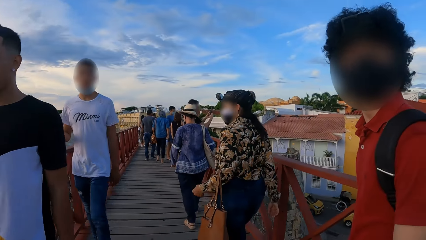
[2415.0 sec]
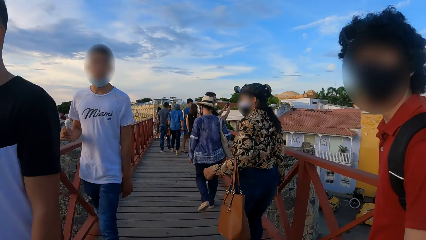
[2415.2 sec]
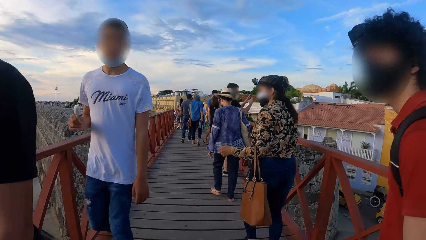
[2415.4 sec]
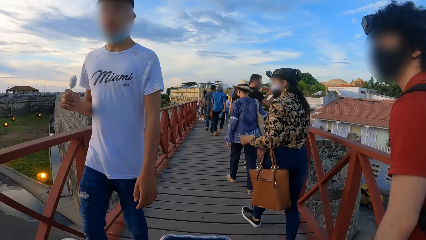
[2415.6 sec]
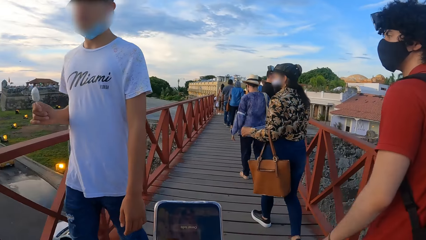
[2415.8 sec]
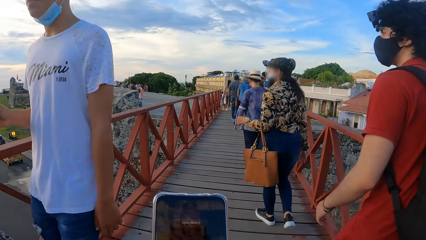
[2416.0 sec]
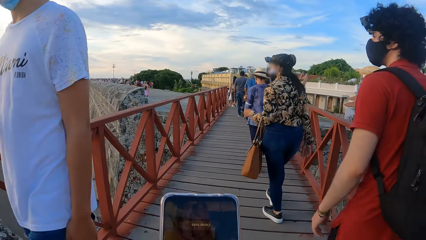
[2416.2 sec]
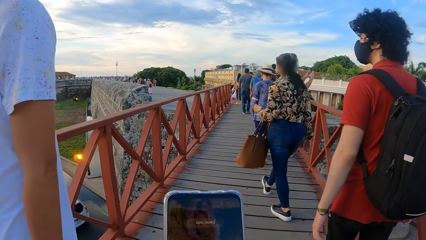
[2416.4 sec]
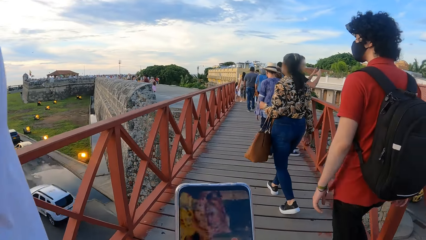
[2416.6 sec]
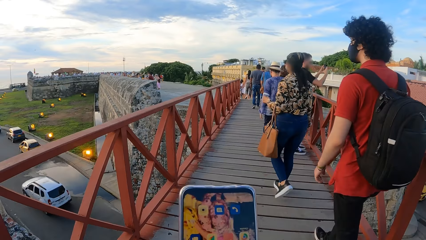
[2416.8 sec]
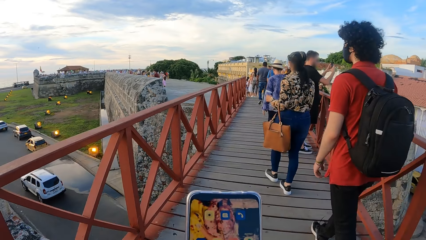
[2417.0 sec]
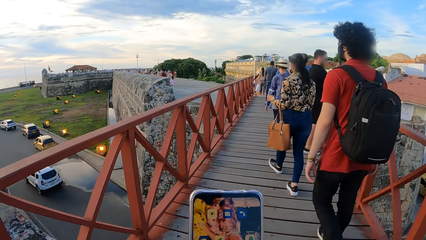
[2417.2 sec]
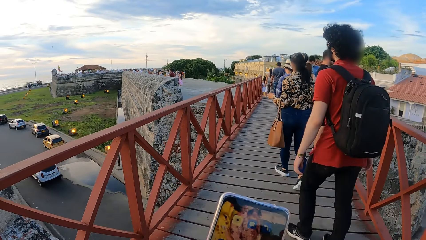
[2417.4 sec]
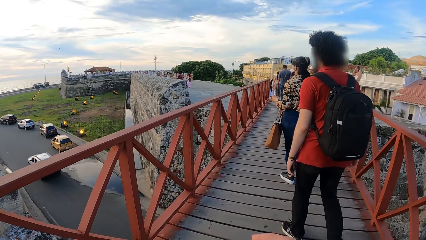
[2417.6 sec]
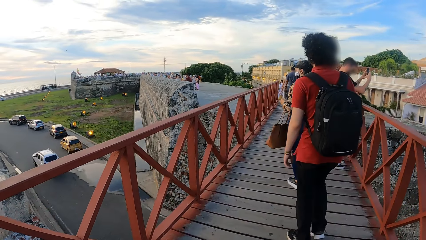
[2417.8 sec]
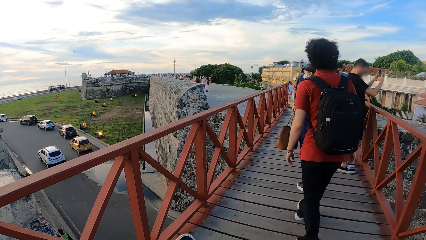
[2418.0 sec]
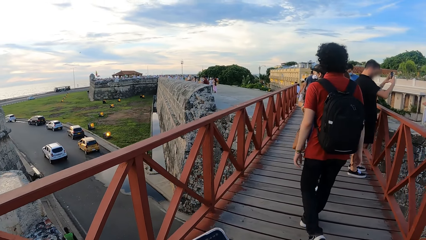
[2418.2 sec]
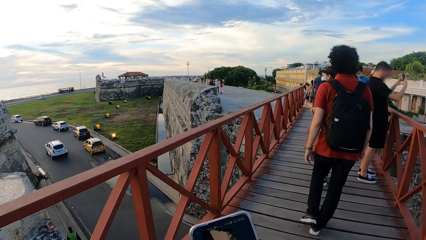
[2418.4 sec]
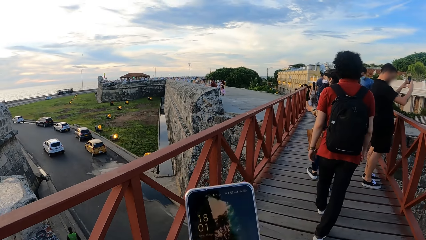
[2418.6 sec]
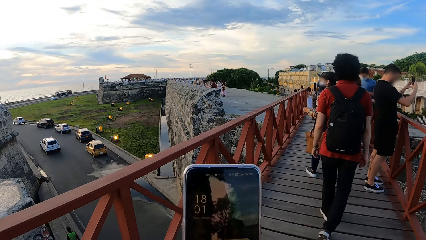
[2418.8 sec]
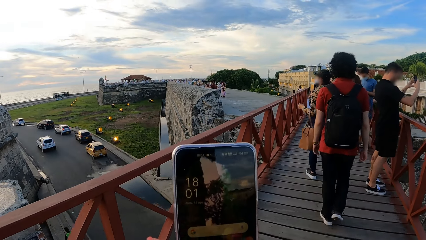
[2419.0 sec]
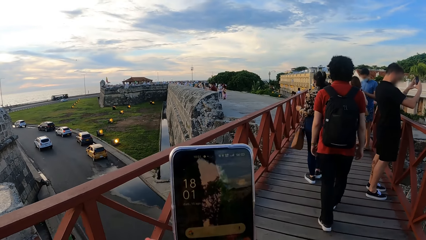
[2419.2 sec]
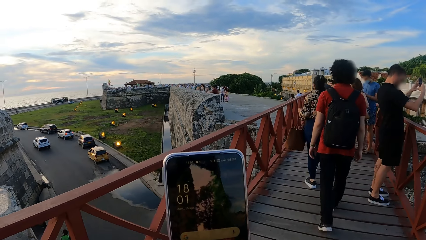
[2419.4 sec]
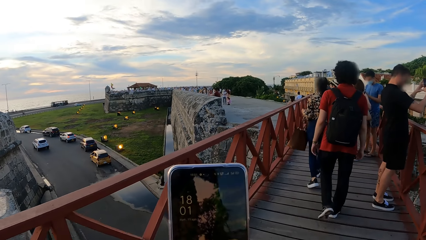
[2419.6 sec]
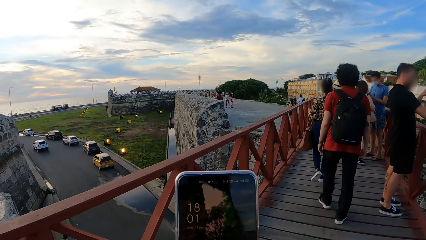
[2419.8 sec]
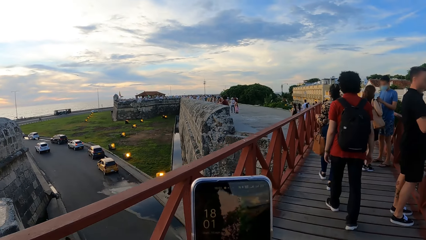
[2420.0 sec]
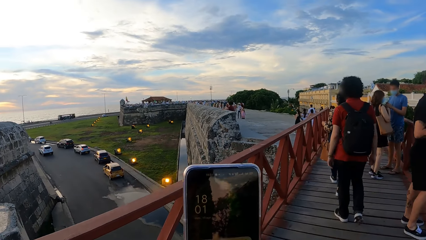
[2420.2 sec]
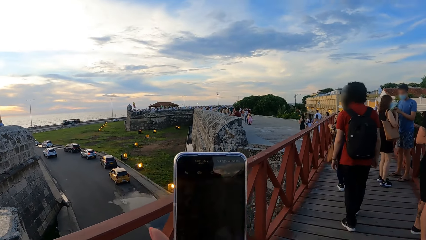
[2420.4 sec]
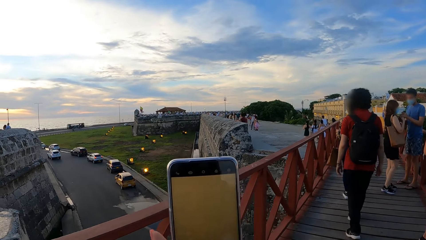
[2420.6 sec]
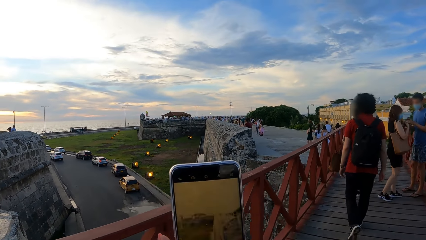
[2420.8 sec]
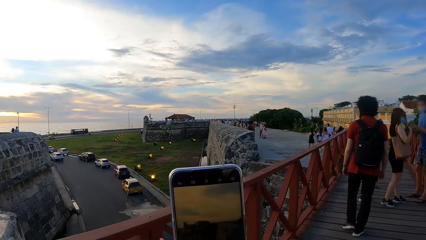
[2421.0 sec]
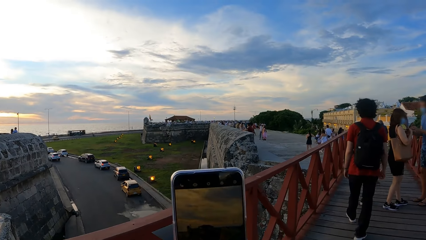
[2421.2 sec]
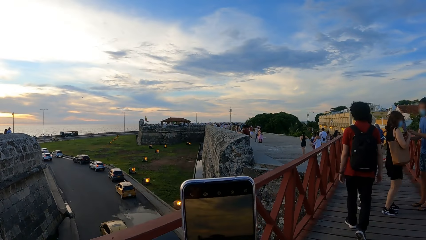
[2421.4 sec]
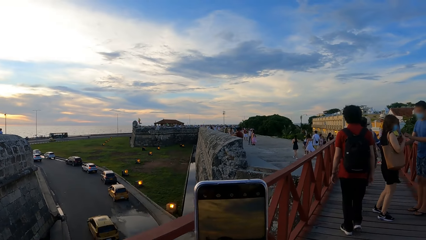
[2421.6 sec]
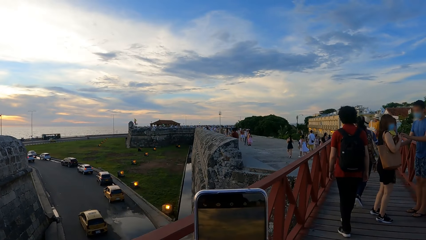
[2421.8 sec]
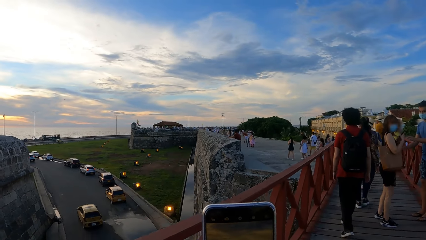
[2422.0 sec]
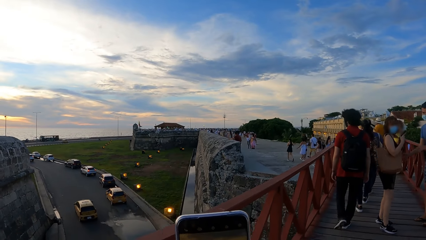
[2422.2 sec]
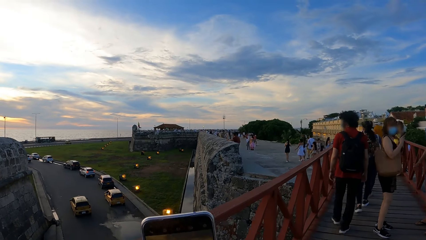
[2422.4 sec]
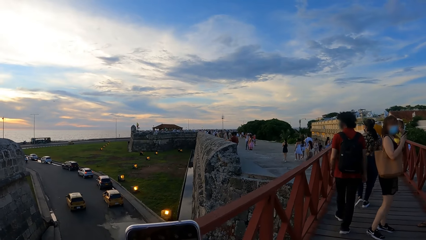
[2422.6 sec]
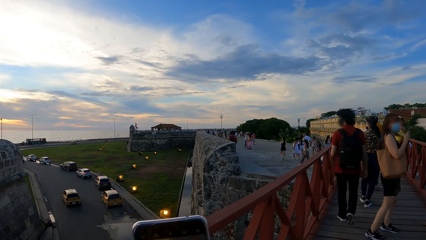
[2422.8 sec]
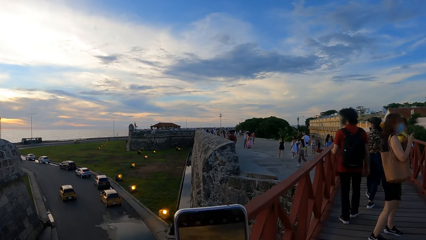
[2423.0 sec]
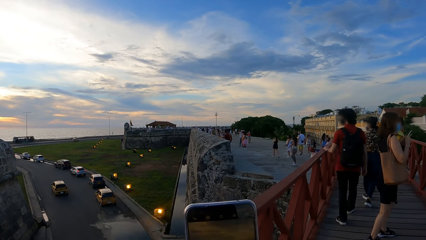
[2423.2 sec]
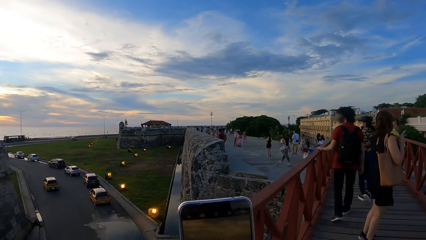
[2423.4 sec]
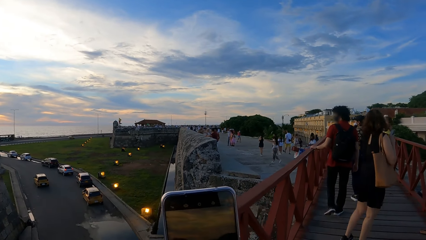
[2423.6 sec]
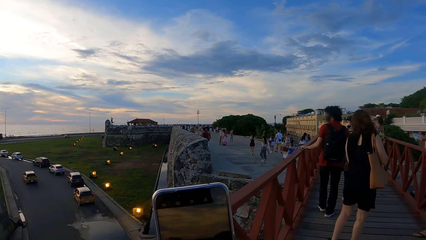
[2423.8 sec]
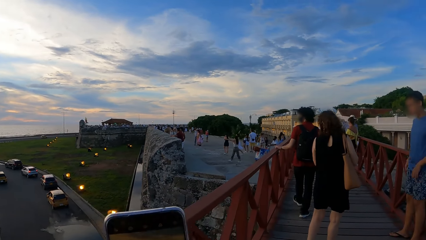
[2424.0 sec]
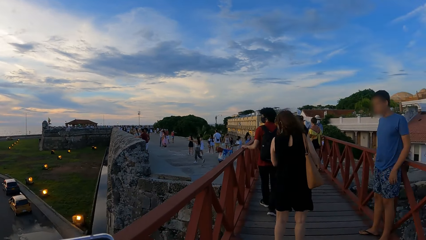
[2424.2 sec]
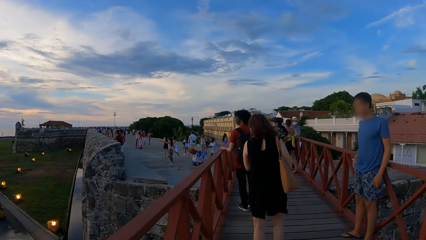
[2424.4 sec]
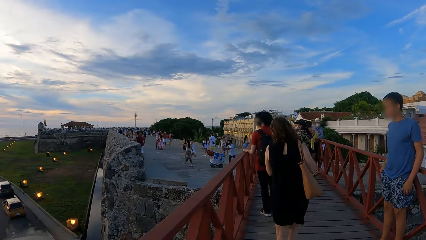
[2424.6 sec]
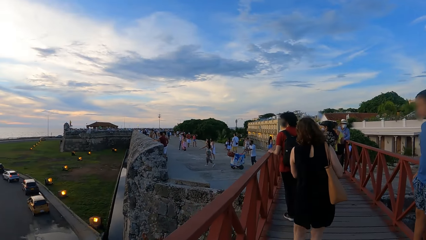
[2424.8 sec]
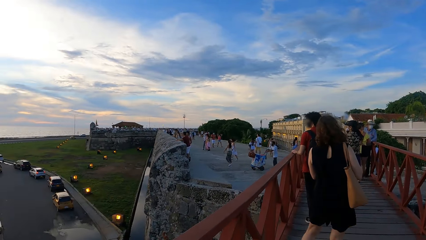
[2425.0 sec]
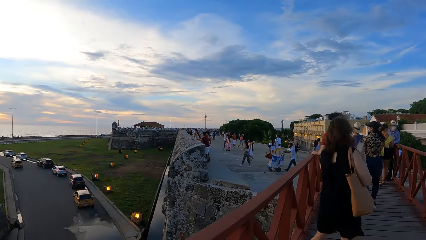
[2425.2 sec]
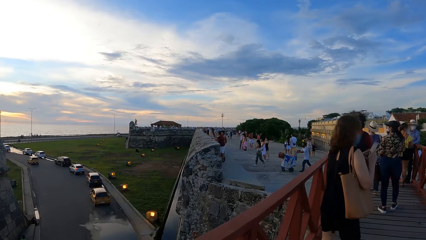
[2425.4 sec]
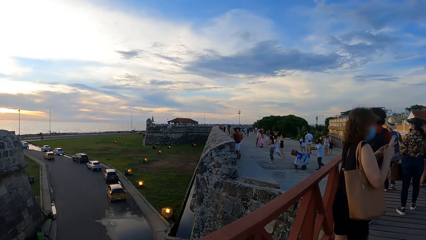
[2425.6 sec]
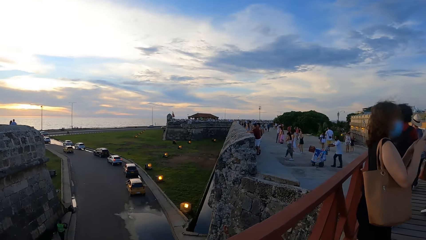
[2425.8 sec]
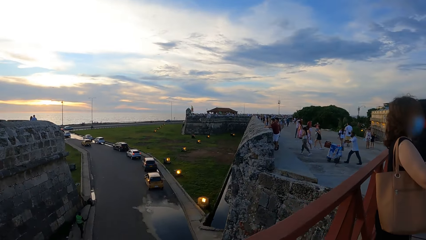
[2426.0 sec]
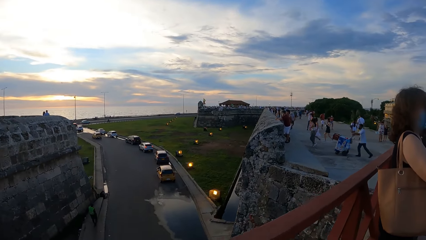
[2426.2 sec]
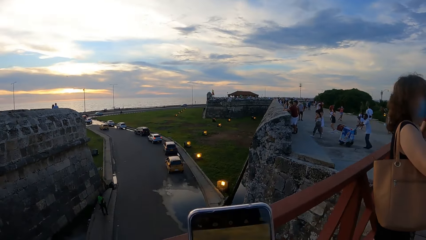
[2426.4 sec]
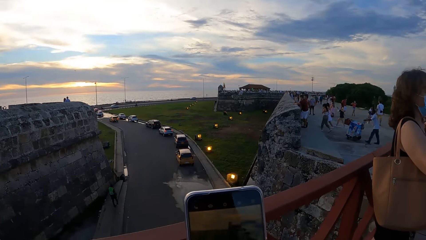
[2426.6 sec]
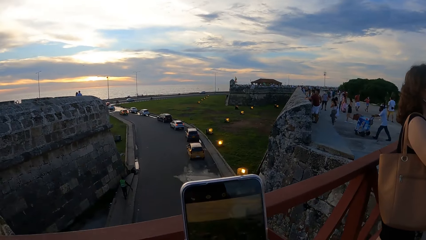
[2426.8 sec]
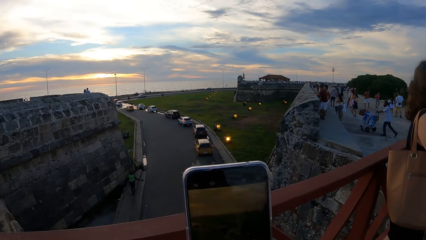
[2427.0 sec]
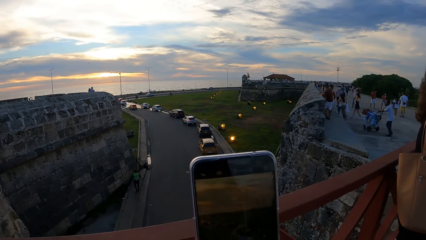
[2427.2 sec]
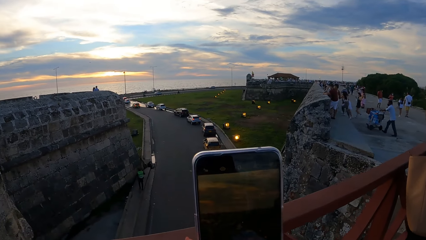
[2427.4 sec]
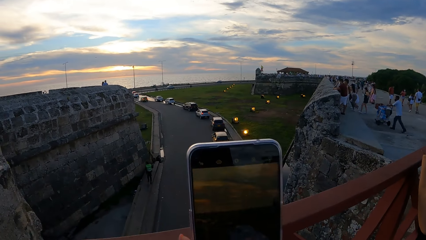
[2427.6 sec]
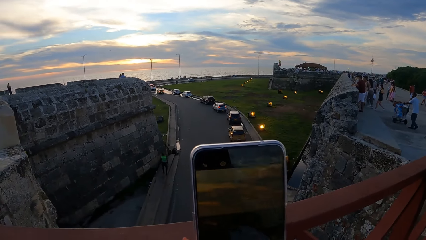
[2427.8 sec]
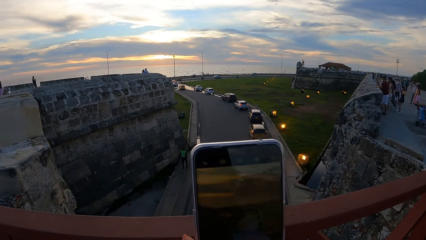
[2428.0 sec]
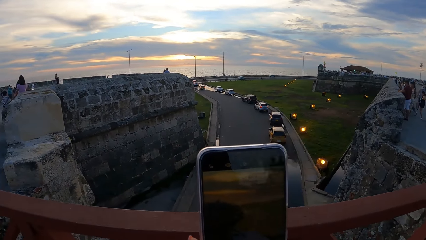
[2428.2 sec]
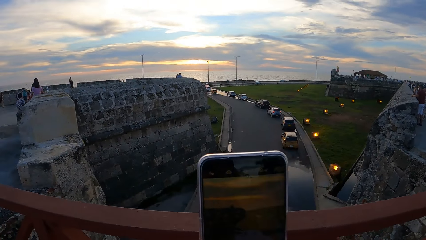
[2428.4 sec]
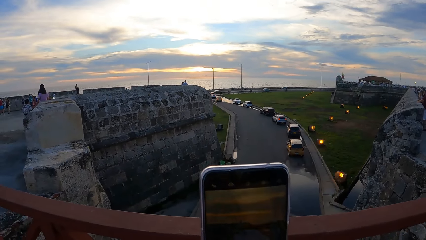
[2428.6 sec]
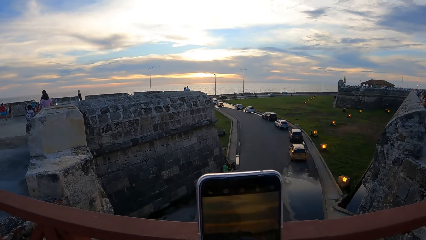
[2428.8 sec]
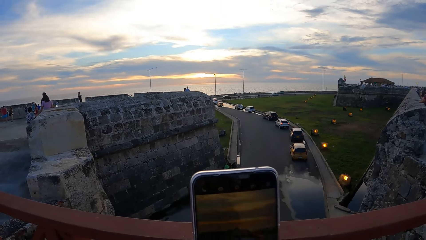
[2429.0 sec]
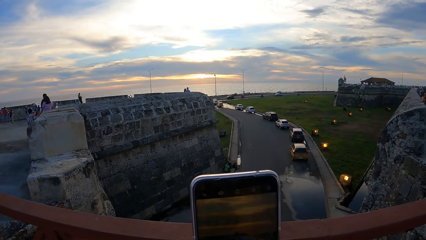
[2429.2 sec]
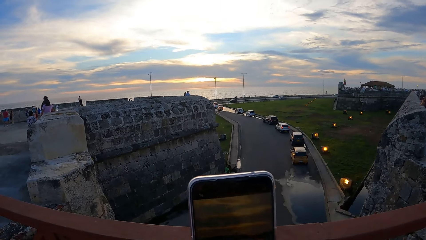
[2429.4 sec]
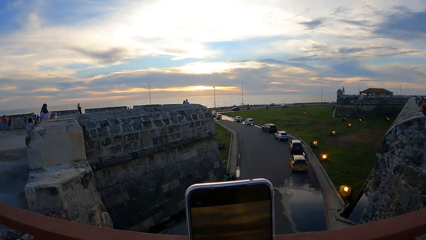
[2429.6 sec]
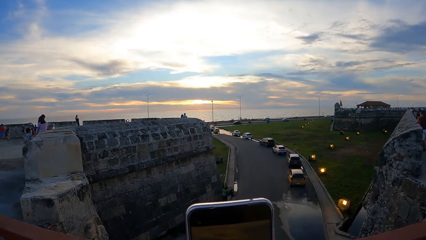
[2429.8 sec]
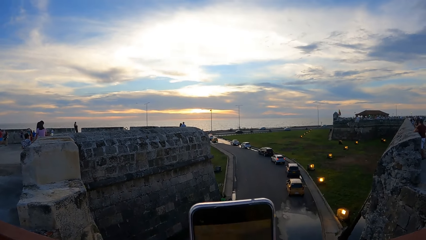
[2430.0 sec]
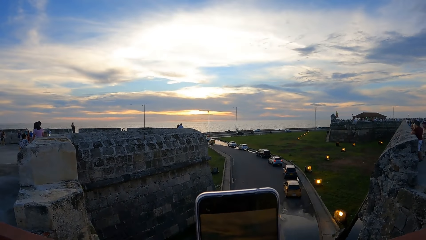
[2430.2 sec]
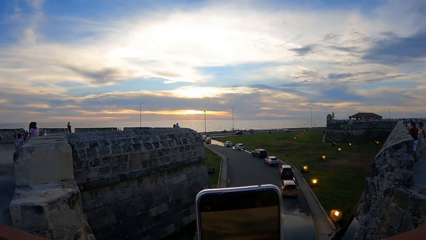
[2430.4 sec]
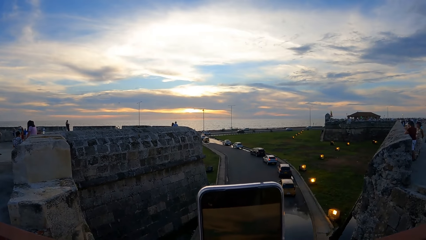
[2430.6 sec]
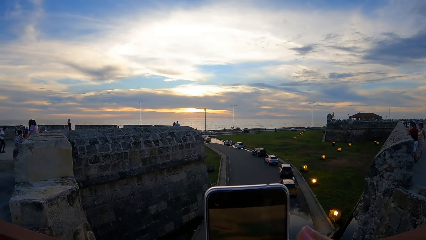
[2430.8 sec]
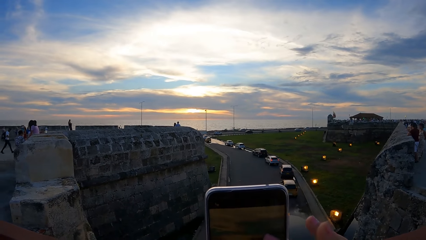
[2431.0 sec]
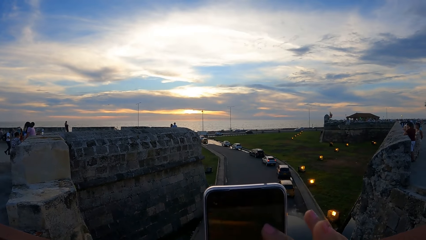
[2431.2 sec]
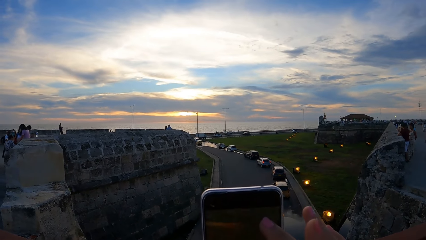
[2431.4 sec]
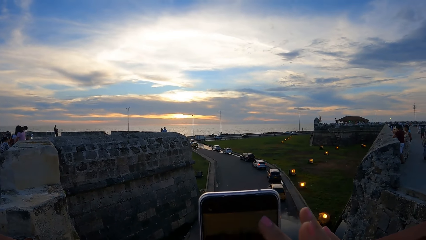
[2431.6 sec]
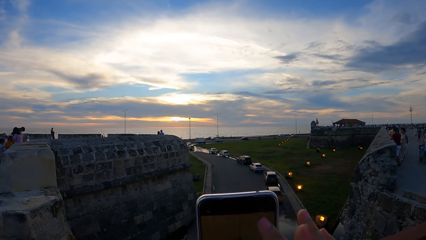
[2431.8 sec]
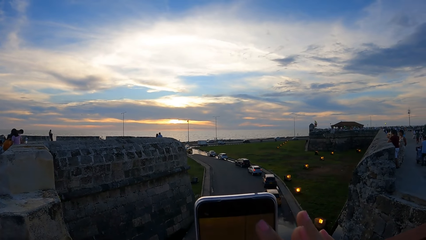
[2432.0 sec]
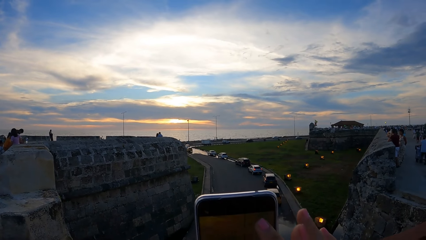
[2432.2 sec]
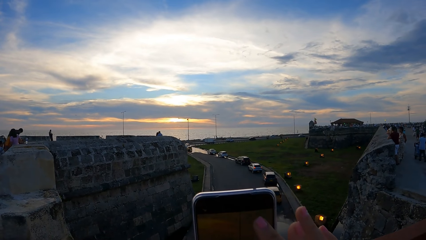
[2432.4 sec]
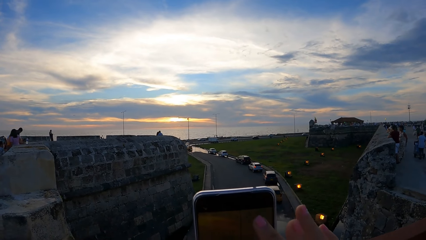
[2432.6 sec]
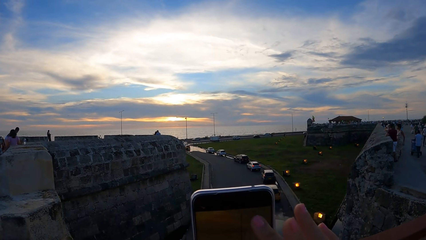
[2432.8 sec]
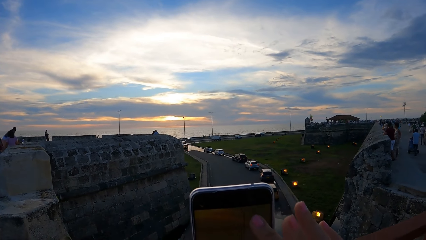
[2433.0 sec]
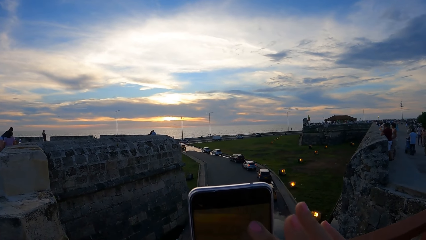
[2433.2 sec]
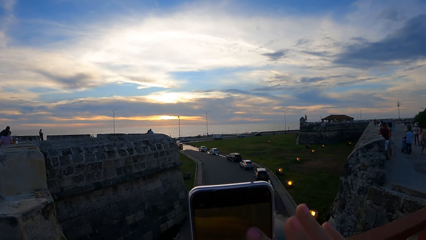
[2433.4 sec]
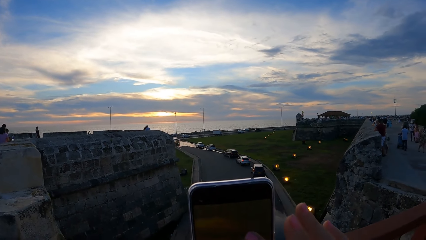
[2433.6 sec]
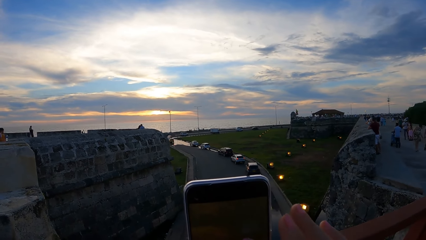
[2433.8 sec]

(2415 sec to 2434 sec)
The camera wearer scrolls on the cellphone. They walk around. They lift the phone. They take a photo with the cellphone. They walk around. They operate the phone.
